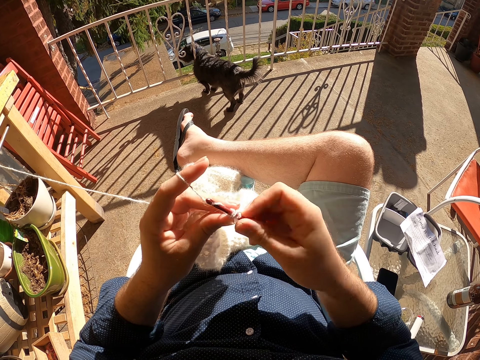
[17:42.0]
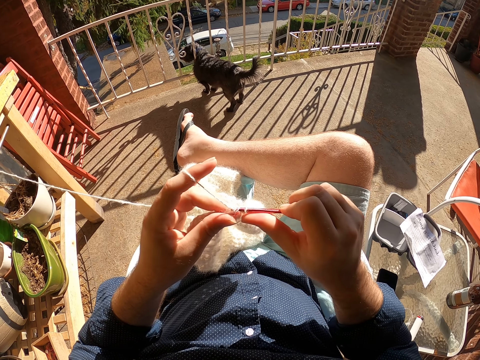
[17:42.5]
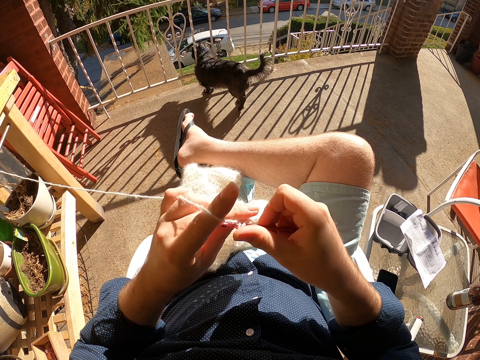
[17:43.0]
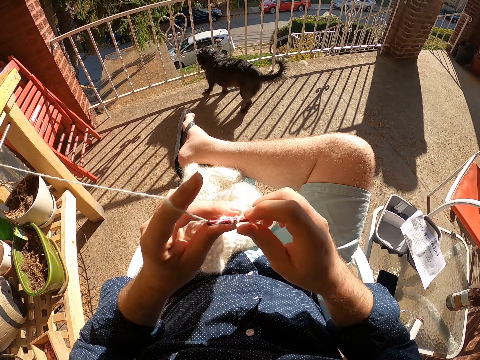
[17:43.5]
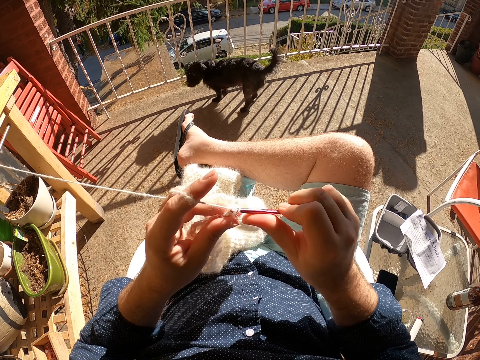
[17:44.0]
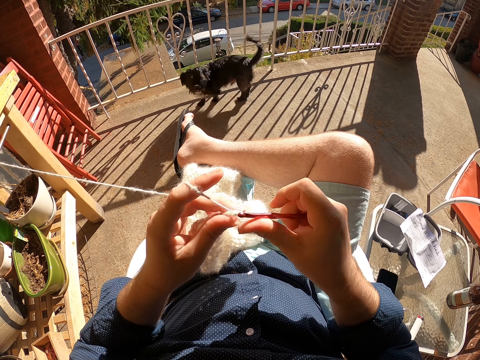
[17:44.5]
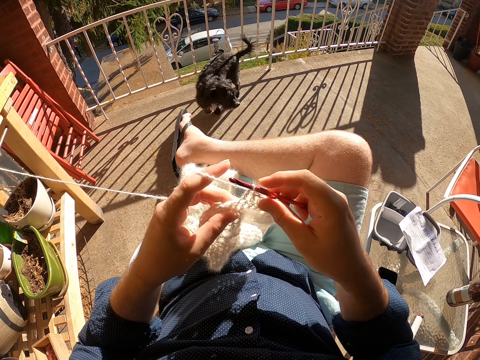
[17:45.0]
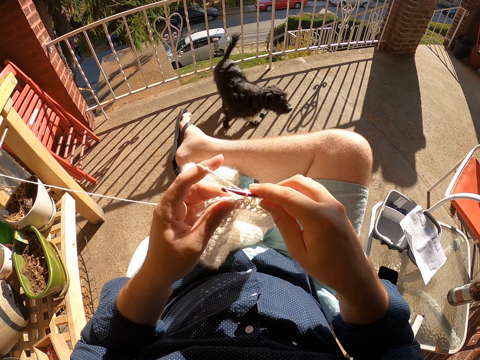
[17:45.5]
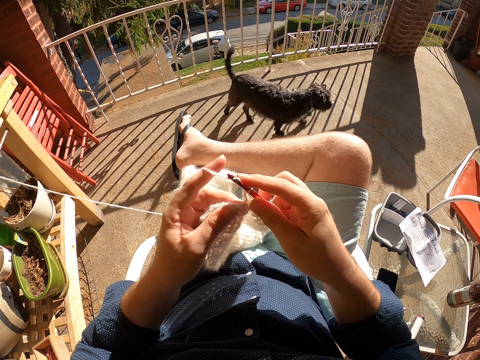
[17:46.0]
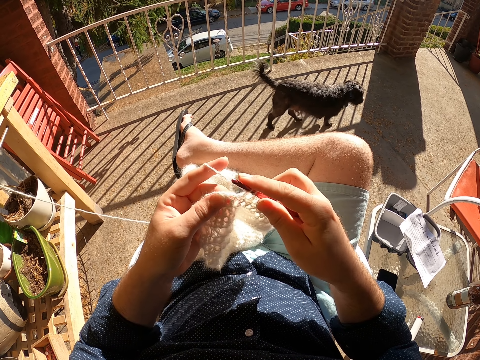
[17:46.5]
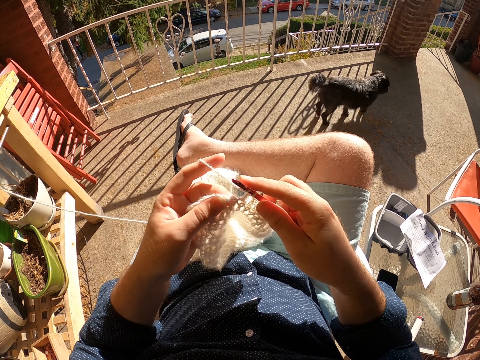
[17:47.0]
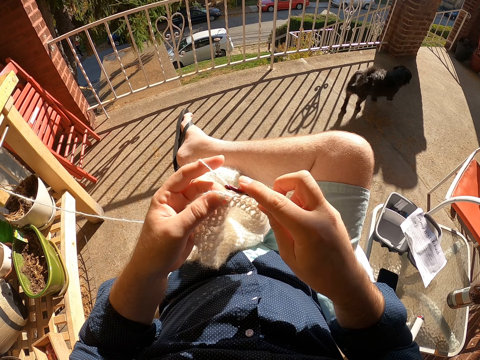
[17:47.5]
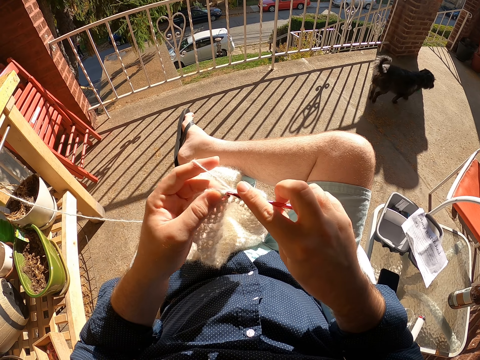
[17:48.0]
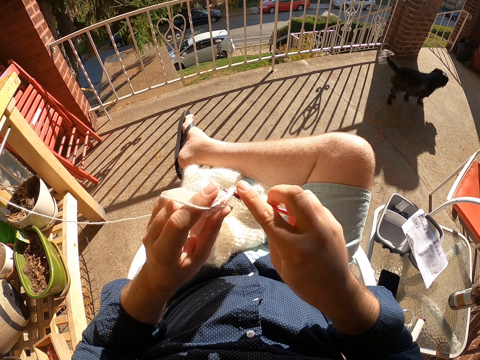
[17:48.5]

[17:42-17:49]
The dog removes its head from the railing.

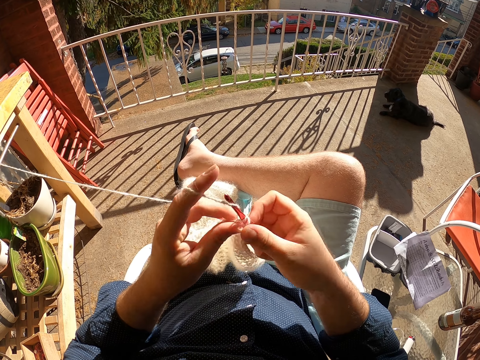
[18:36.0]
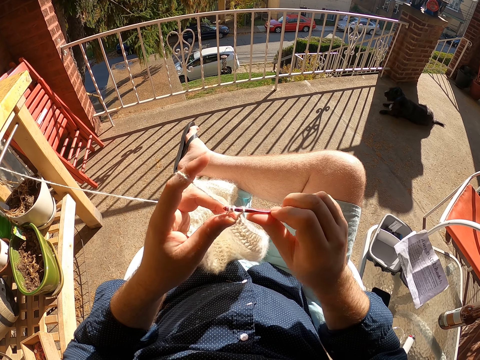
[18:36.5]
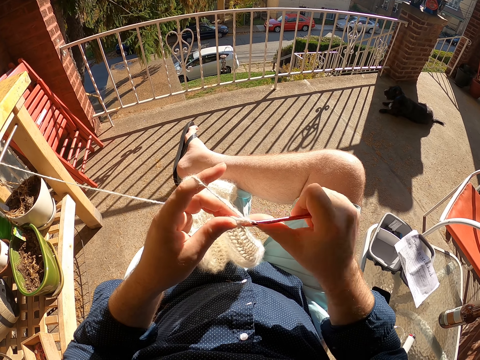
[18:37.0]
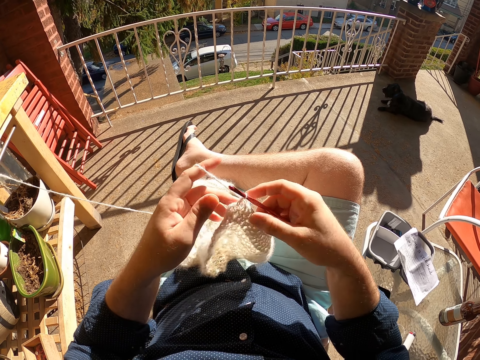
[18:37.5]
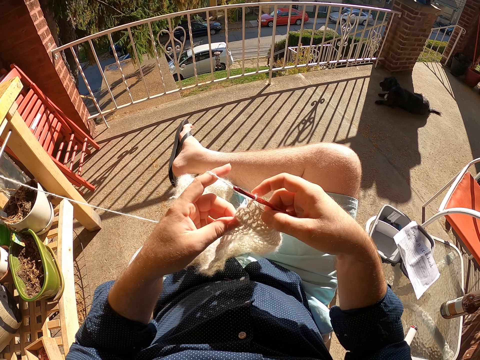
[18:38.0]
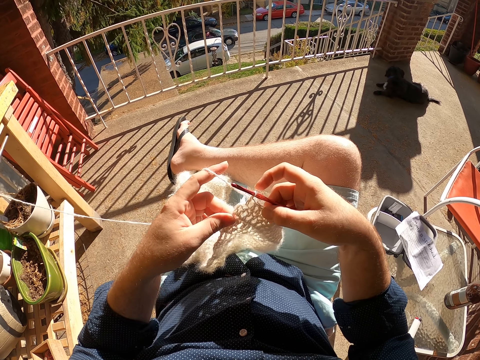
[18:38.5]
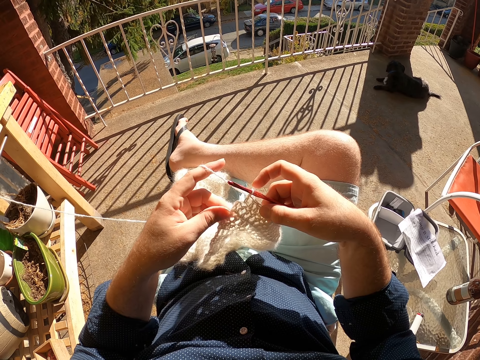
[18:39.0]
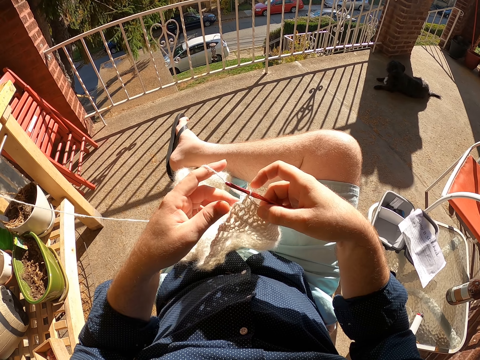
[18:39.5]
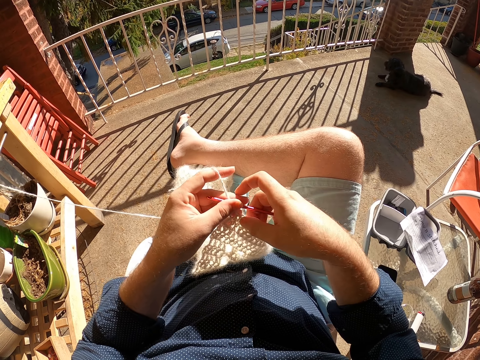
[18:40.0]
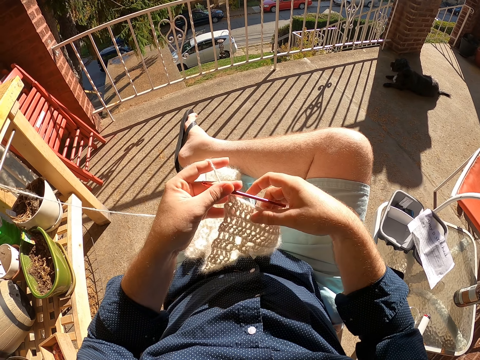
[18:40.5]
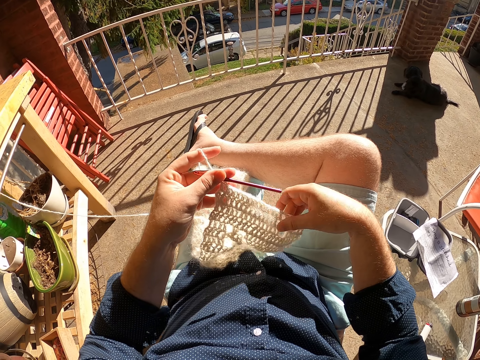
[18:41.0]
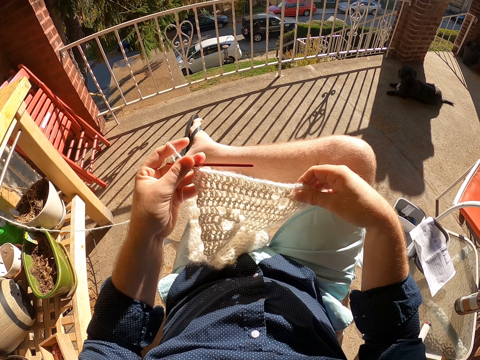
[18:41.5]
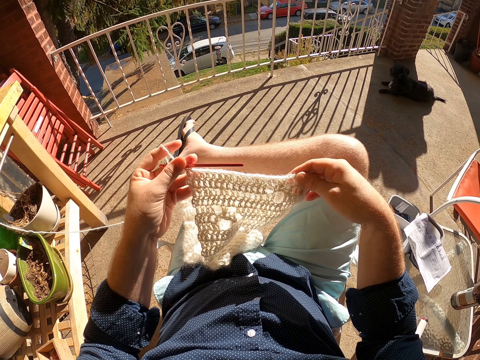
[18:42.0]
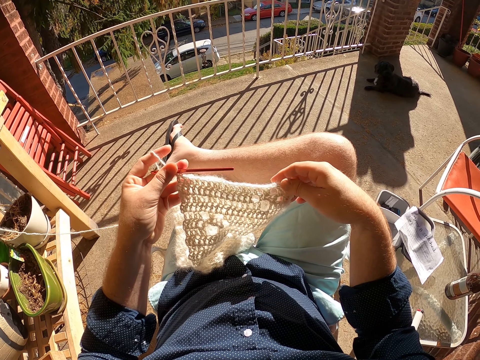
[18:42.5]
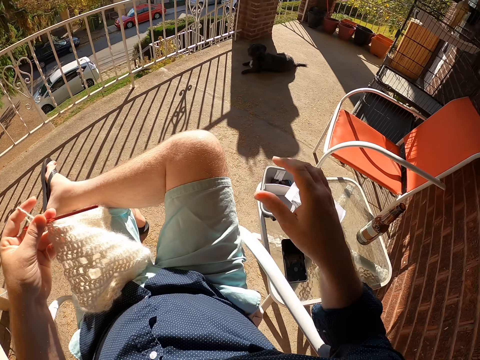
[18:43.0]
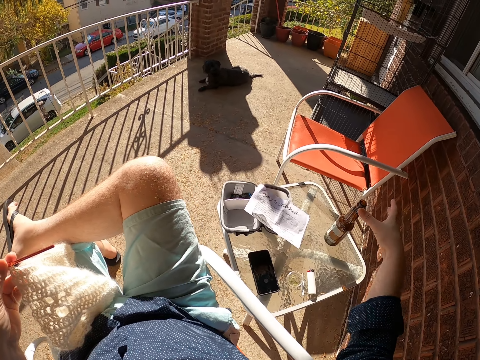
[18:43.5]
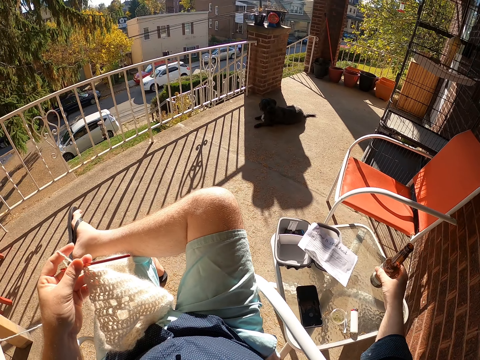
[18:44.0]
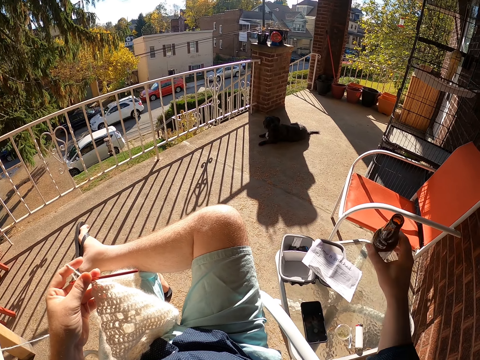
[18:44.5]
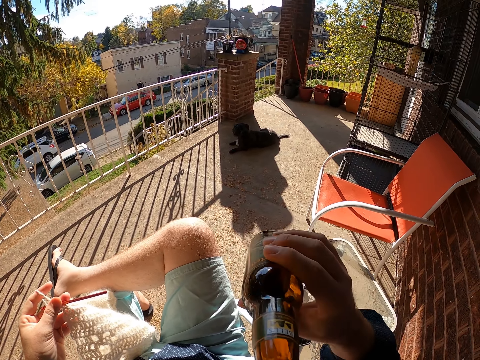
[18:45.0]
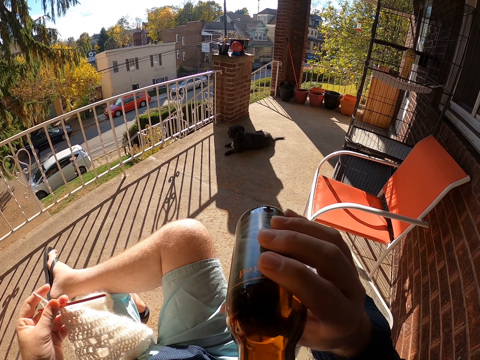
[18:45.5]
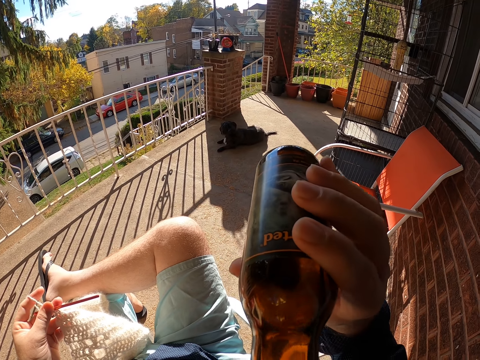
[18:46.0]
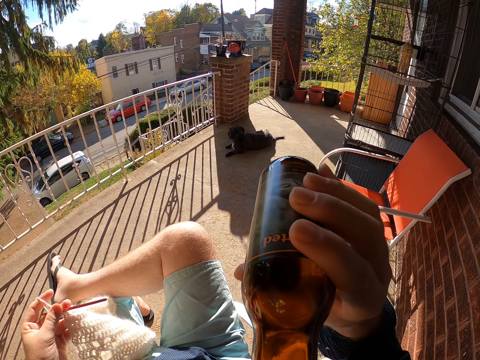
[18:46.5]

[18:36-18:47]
The camera wearer inspects the yarn craft with his left hand. He passes the crochet hook from his right hand to his left hand. He inspects the yarn craft with his right hand. He picks up a bottle of drink from a table with his right hand. He drinks from the bottle of drink in his right hand.

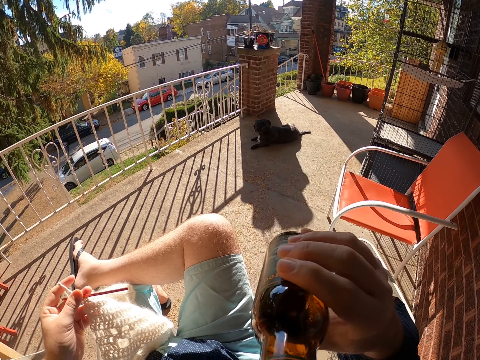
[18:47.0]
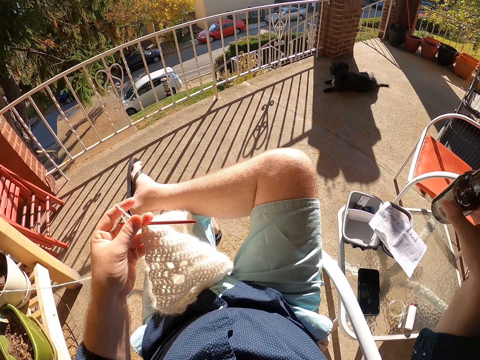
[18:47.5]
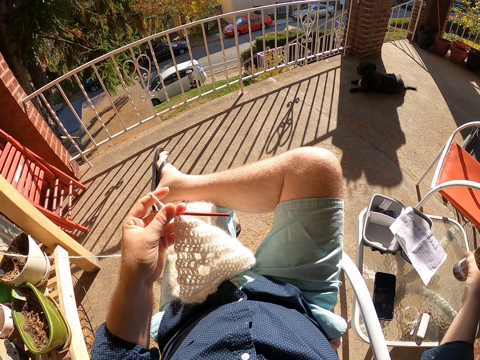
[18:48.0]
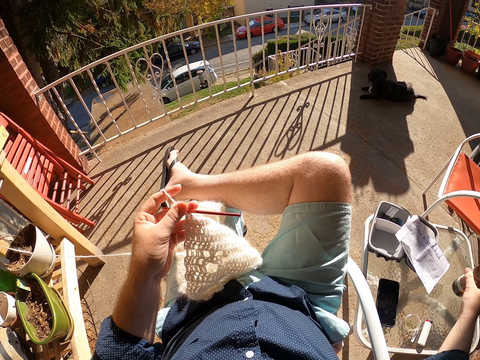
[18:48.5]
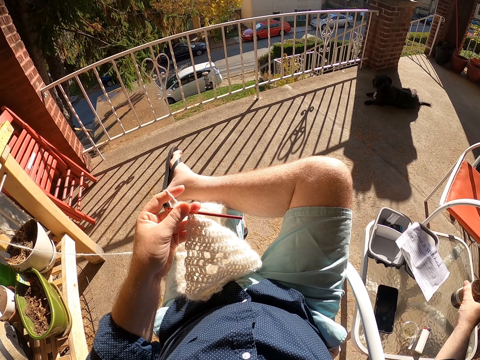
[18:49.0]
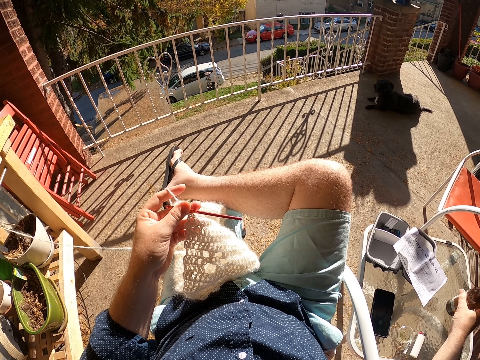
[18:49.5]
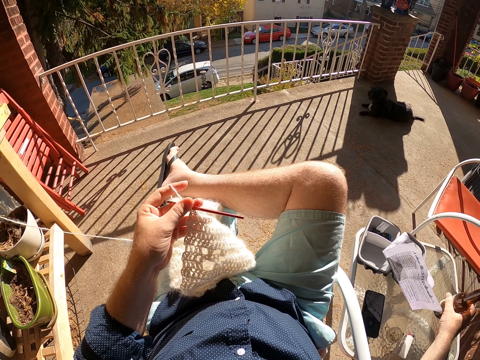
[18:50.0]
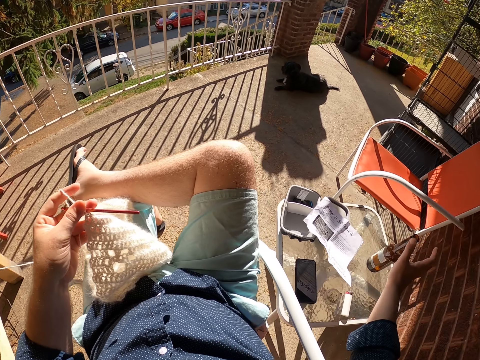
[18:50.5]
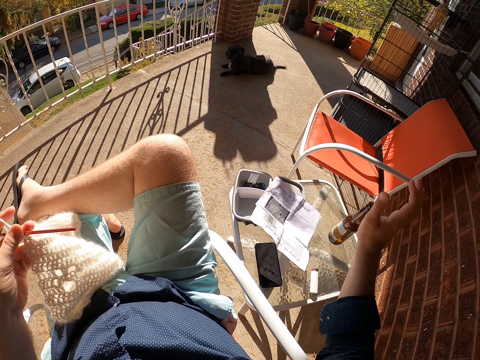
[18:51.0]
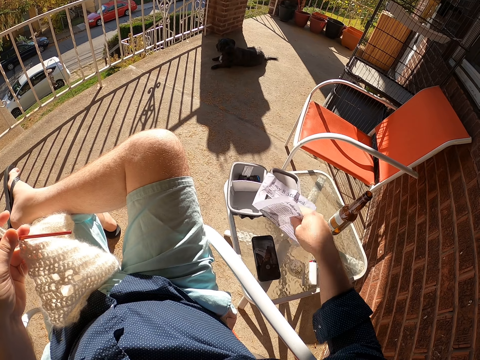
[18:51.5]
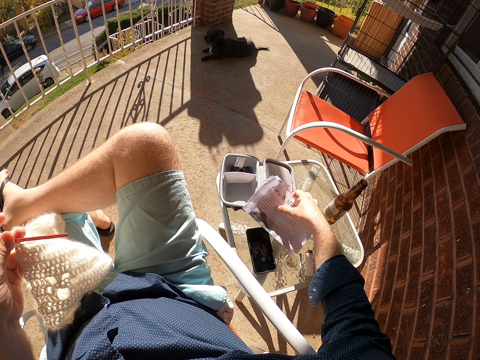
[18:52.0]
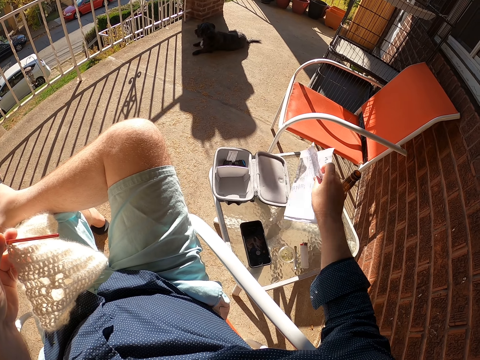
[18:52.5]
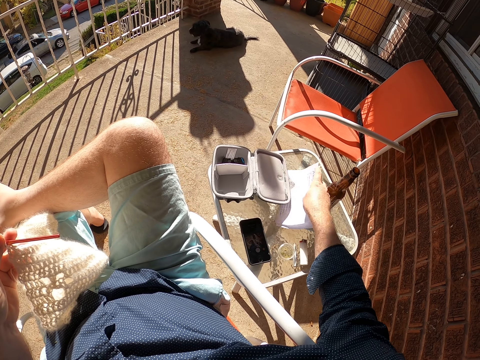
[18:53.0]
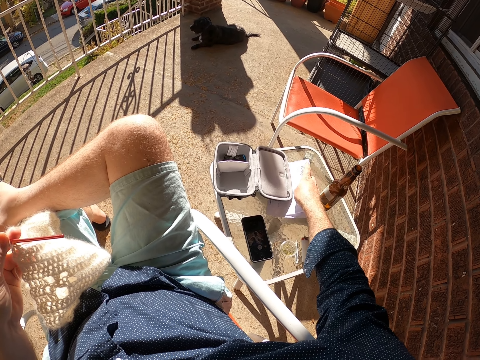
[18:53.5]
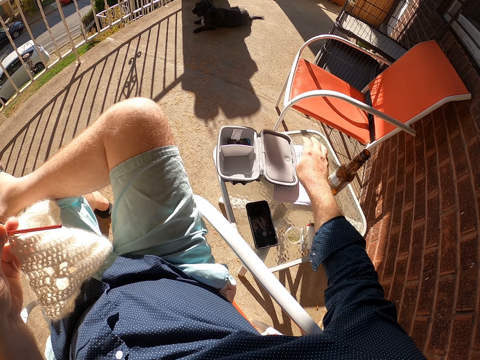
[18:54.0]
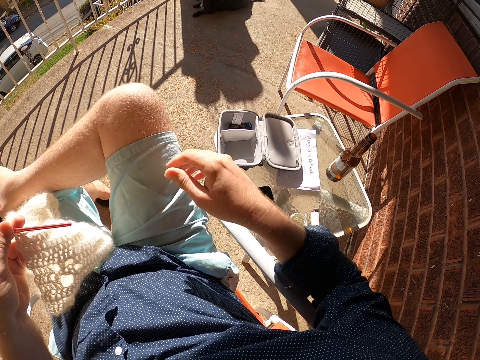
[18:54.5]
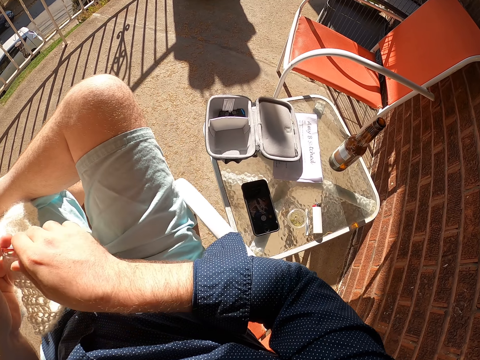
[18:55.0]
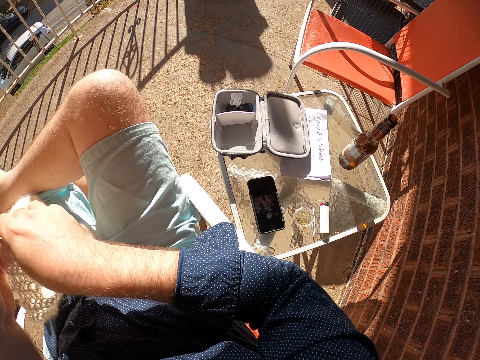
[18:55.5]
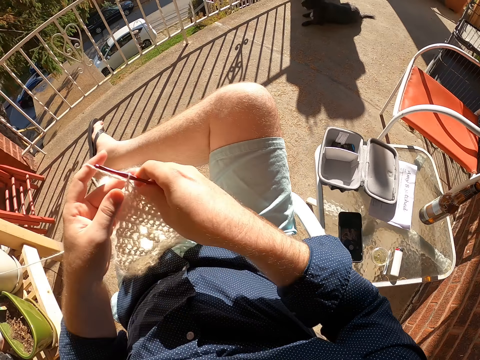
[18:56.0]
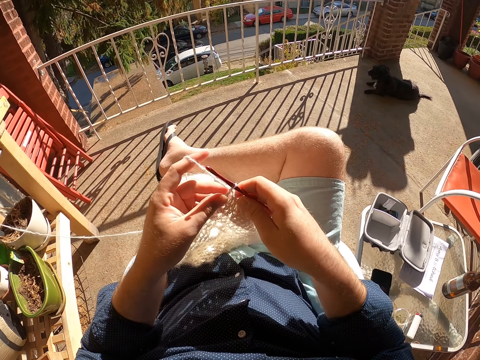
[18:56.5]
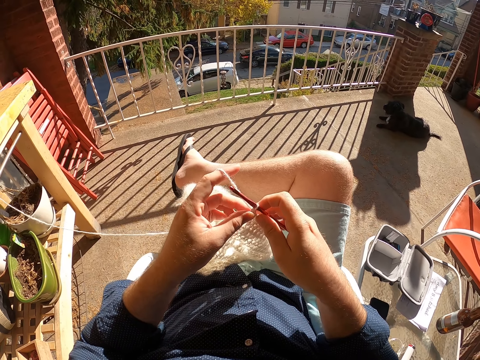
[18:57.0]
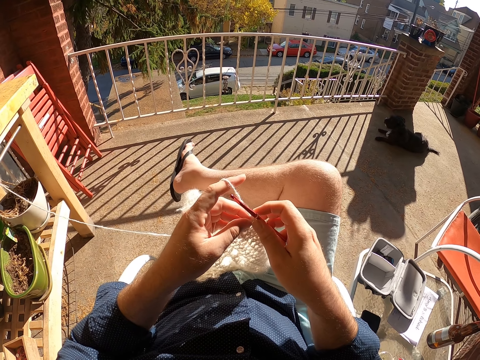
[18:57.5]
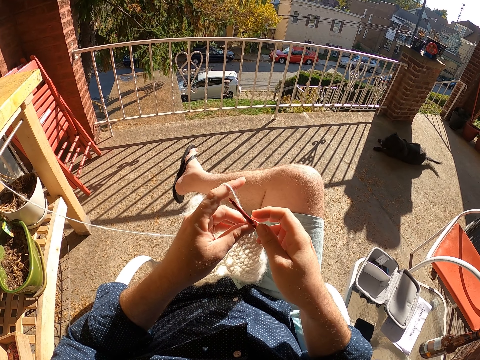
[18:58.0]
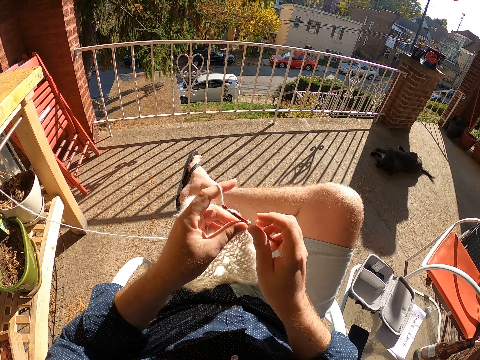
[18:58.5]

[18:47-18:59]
The camera wearer places the bottle of drink on the table with his right hand. He folds paper. He picks up a piece of paper from the table with his right hand. He places the piece of paper under a container lid on the table with his right hand. He takes the crochet hook from his left hand with his right hand. He crochets the yarn craft with the yarn and crochet hook in his right hand.
